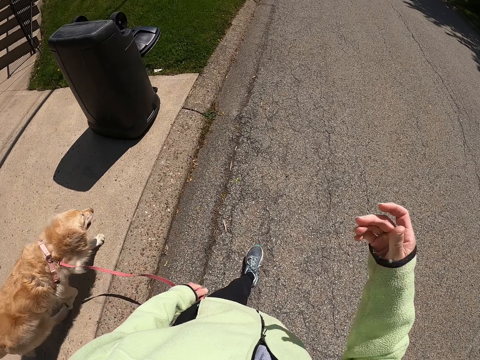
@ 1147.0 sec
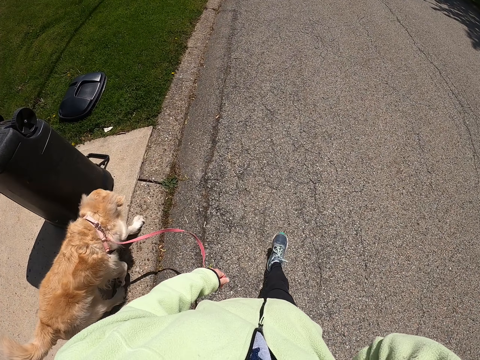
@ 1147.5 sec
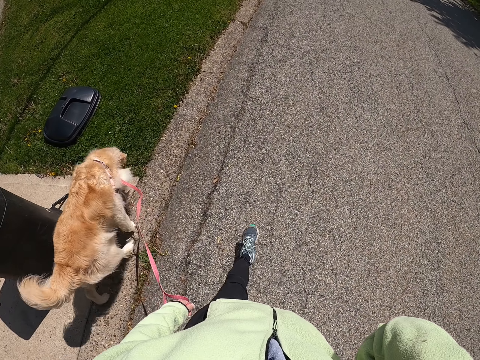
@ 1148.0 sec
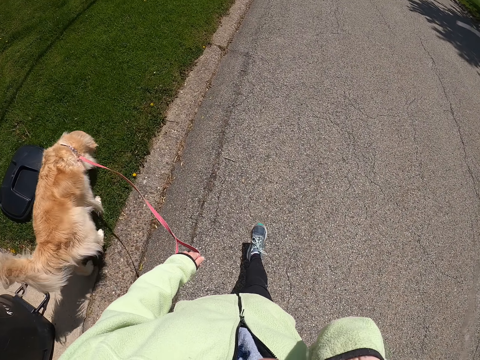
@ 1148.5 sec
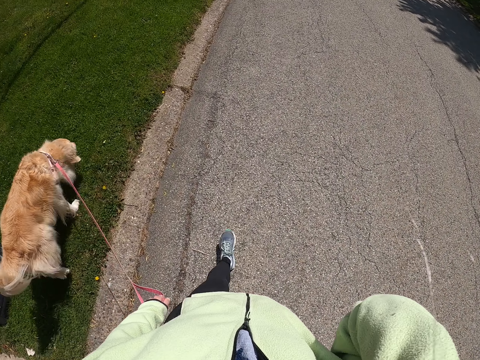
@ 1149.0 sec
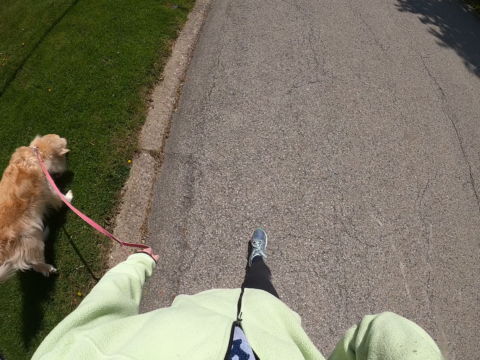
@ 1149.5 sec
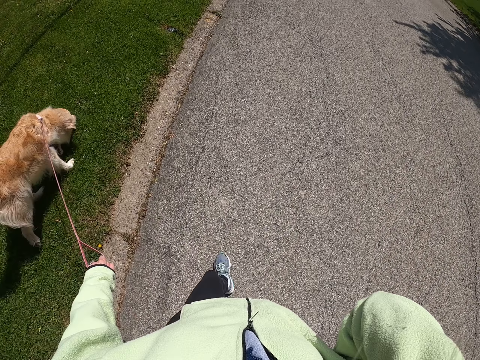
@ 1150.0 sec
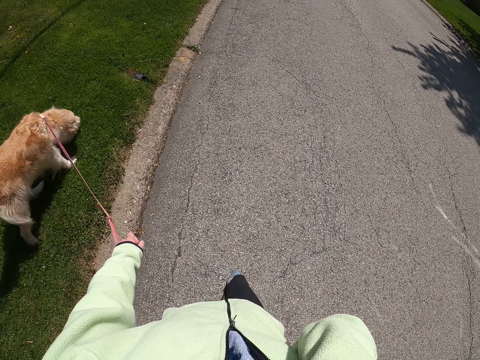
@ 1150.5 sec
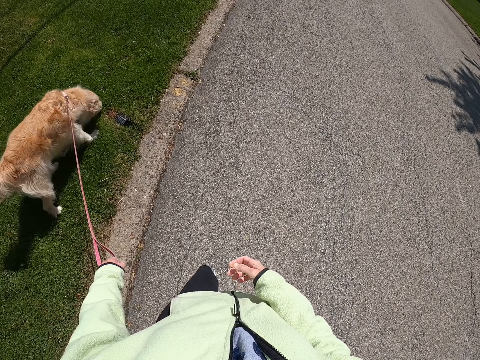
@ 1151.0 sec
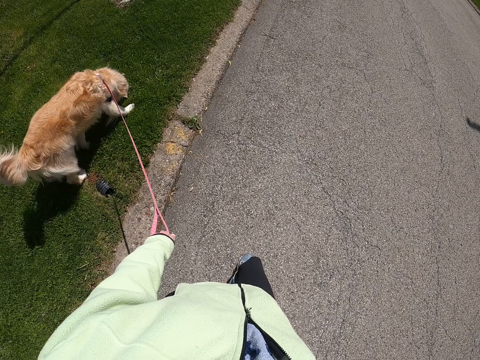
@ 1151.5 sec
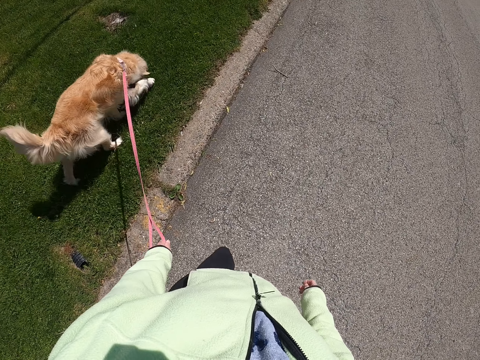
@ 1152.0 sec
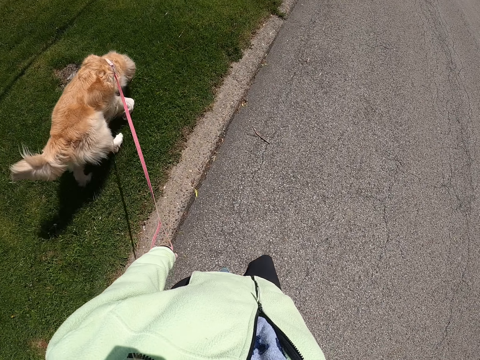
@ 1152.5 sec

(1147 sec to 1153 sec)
The camera wearer moves the hand. They walk with the dog on the road.

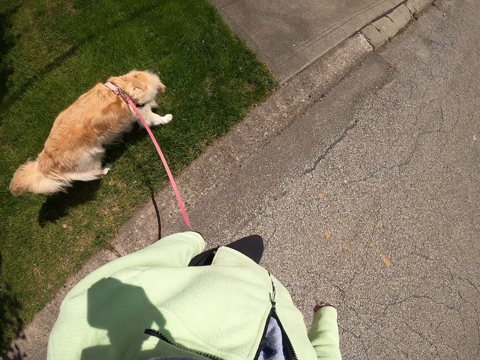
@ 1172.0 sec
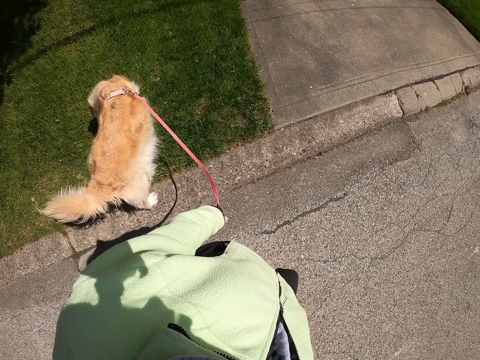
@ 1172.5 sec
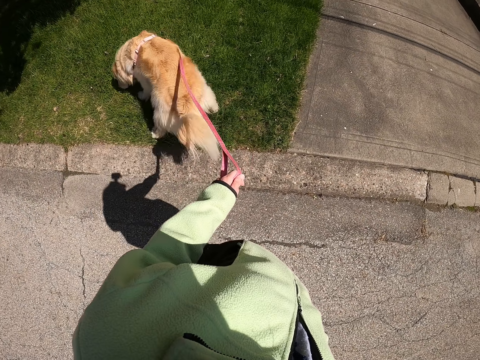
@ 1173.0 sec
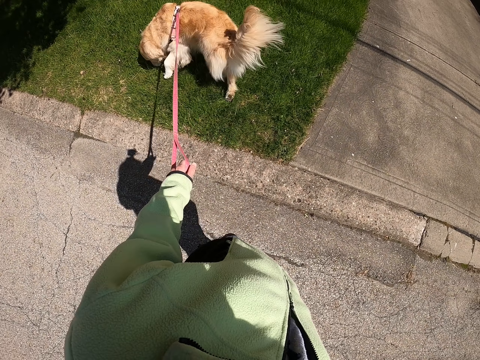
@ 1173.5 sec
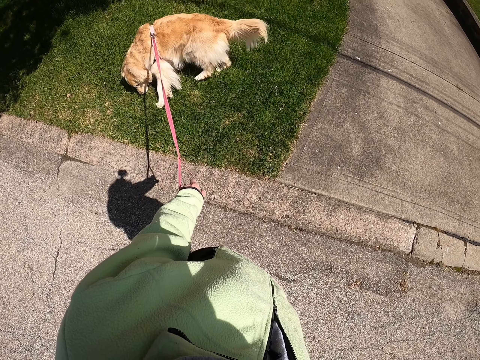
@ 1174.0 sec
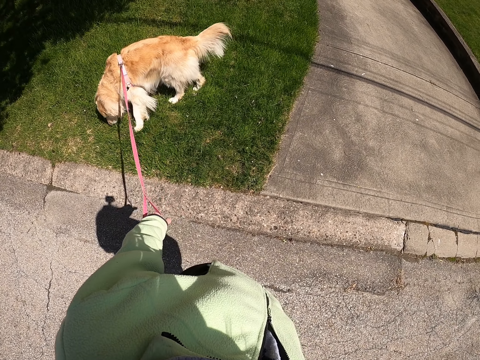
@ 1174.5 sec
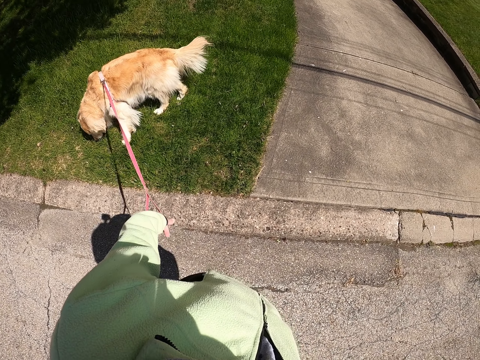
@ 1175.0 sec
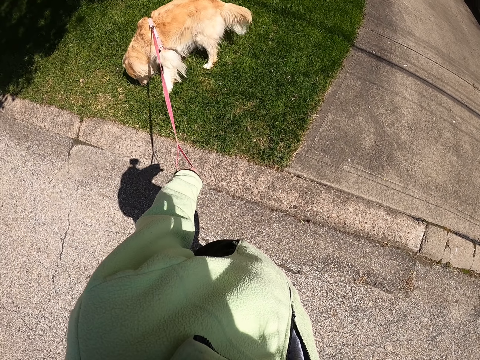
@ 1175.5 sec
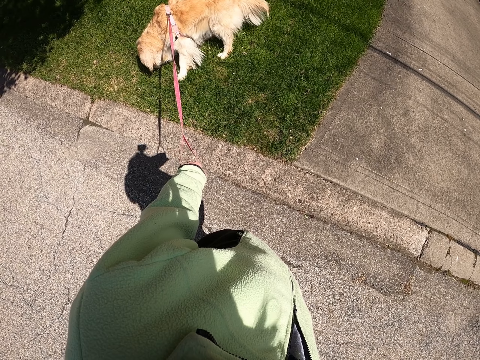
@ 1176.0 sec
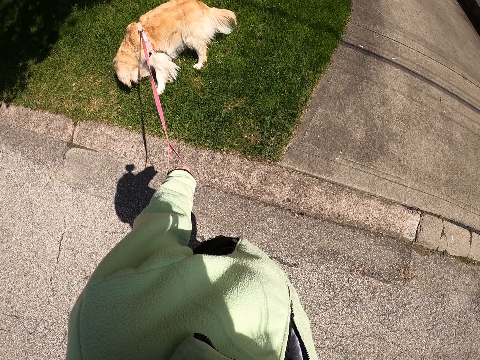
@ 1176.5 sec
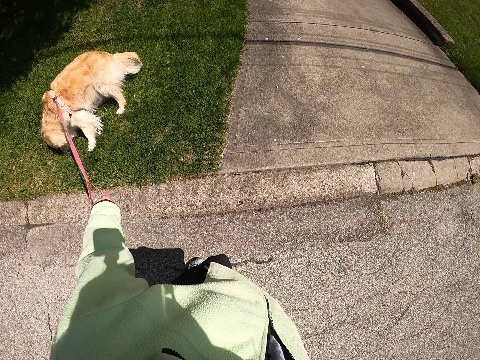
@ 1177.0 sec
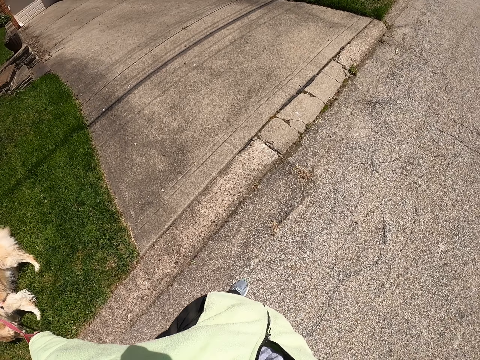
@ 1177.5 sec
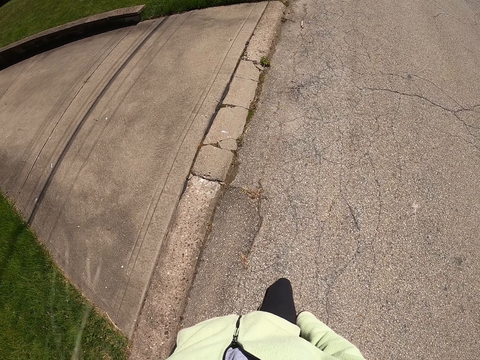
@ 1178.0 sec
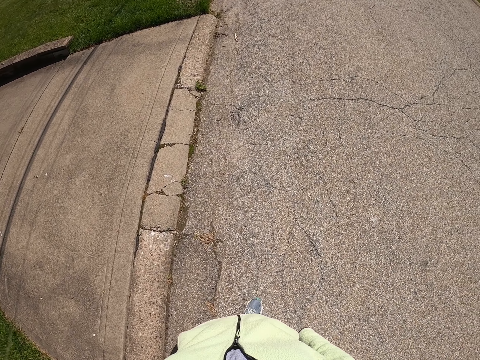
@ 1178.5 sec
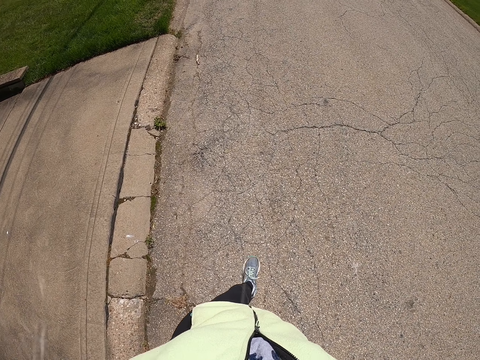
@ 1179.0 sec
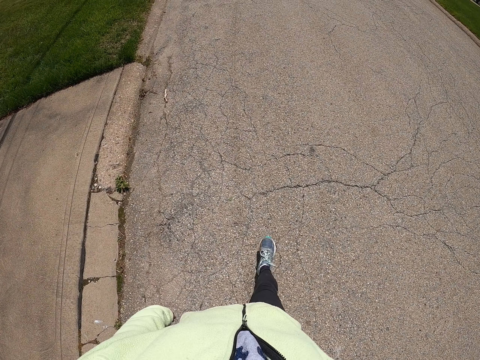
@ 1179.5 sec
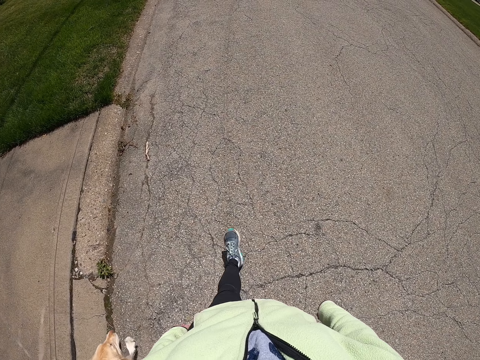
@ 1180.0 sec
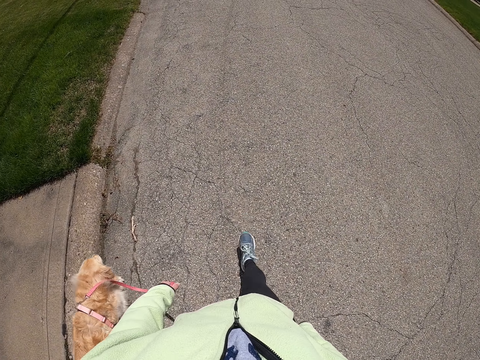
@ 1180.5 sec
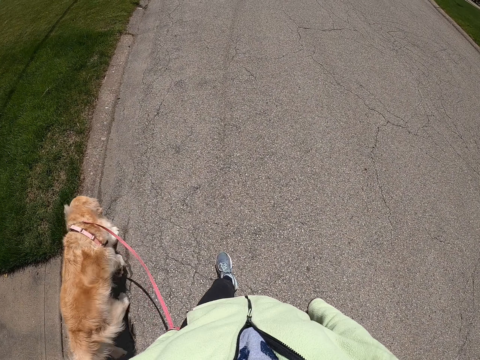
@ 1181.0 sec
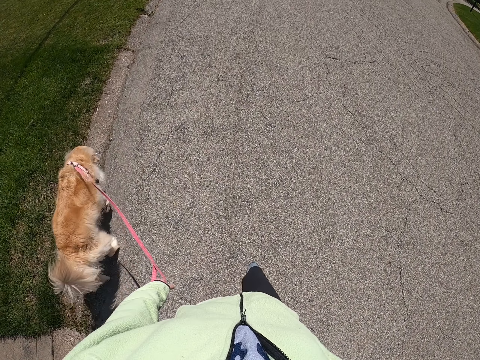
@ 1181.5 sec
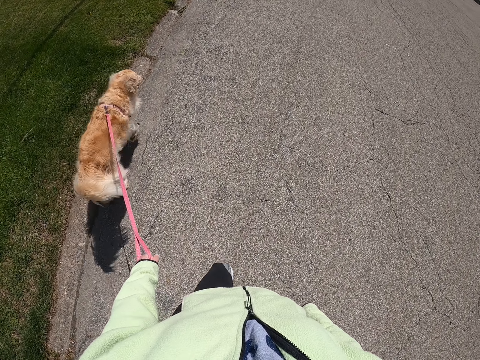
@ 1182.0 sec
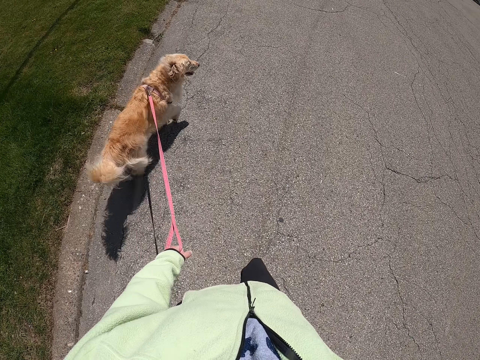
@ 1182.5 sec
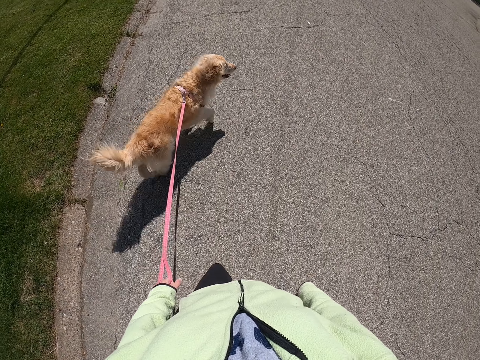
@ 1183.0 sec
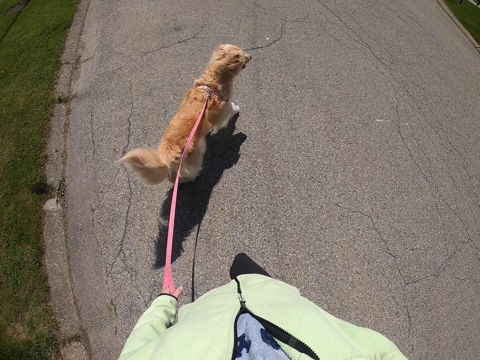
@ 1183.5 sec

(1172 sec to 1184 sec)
The camera wearer looks around. They hold the dog rope beside a road. They walk along the road with the dog.

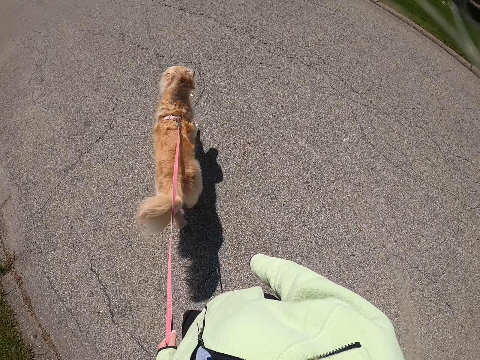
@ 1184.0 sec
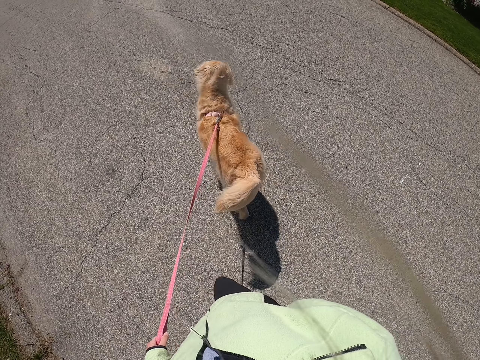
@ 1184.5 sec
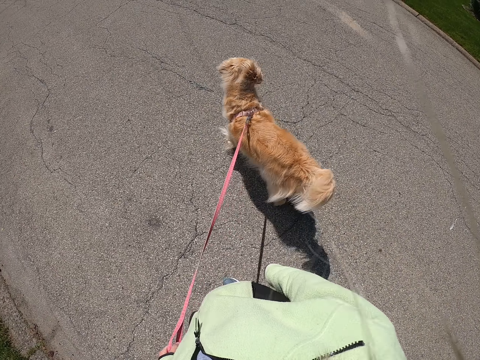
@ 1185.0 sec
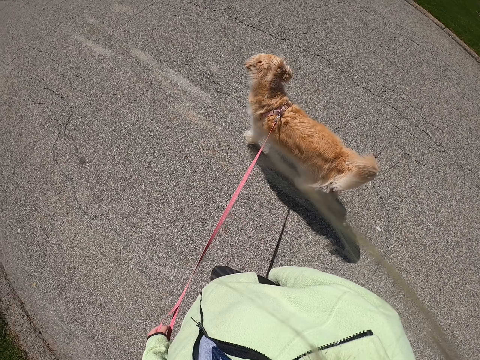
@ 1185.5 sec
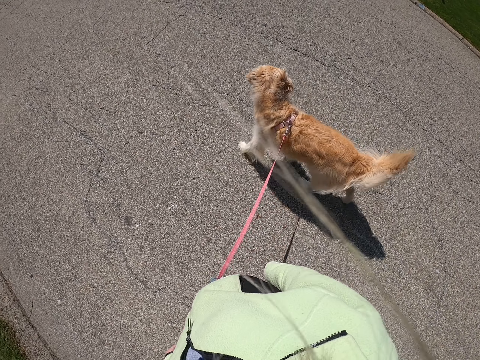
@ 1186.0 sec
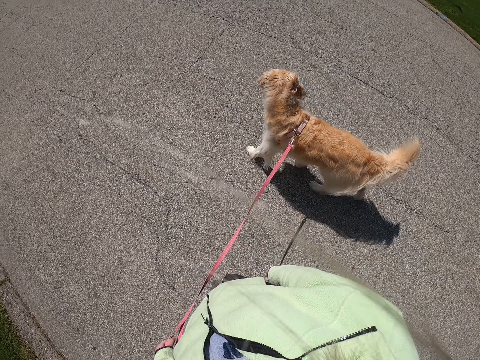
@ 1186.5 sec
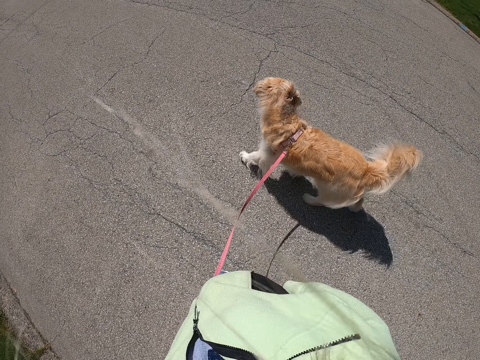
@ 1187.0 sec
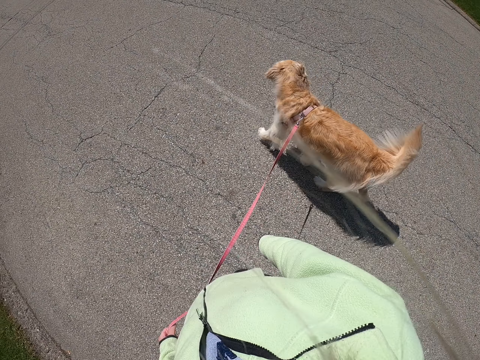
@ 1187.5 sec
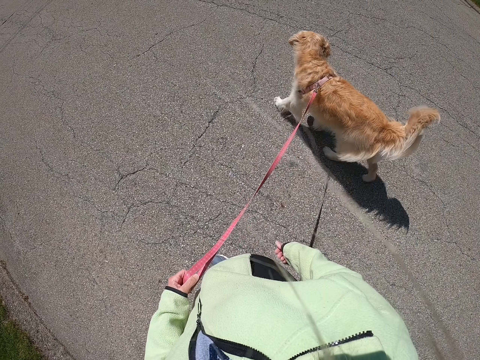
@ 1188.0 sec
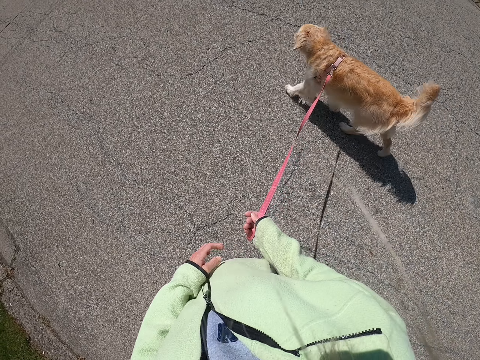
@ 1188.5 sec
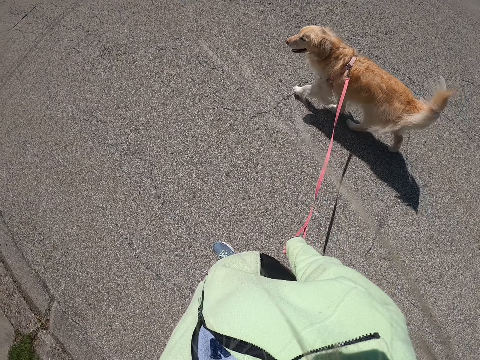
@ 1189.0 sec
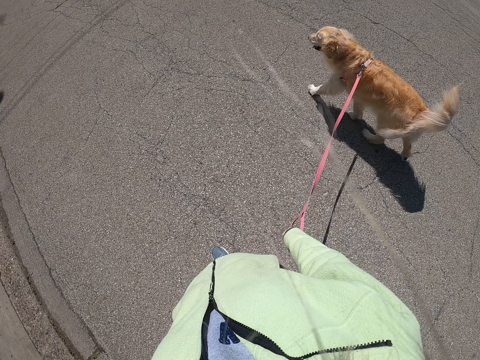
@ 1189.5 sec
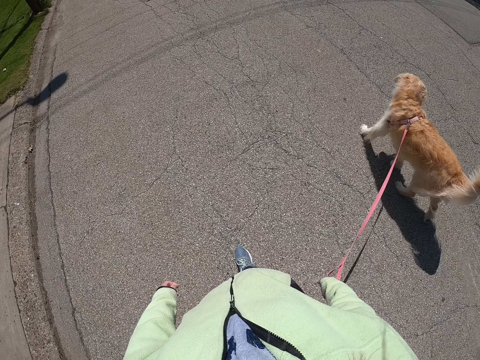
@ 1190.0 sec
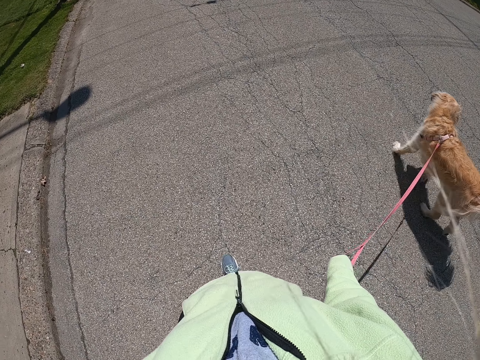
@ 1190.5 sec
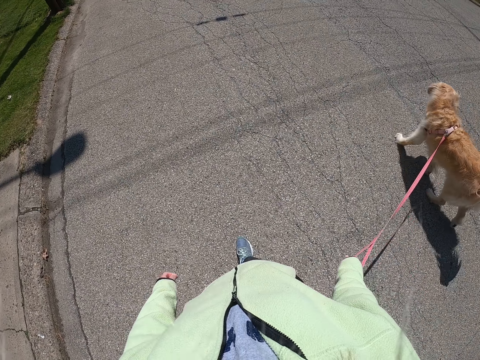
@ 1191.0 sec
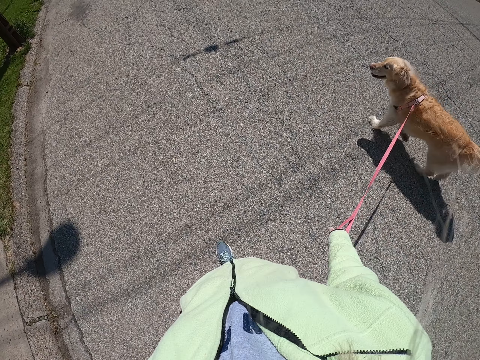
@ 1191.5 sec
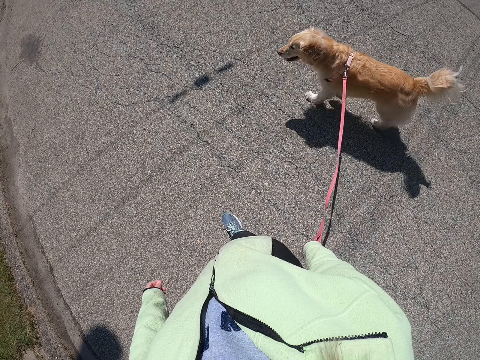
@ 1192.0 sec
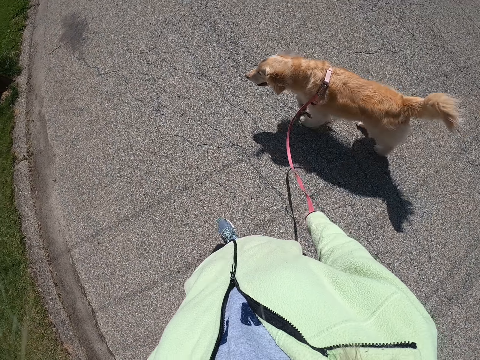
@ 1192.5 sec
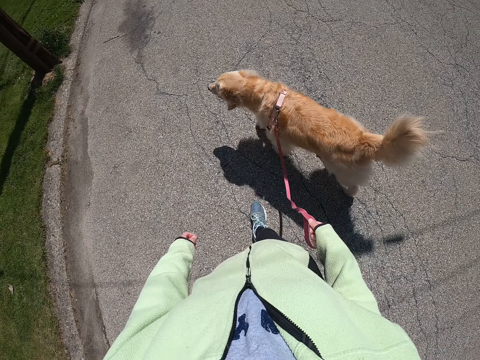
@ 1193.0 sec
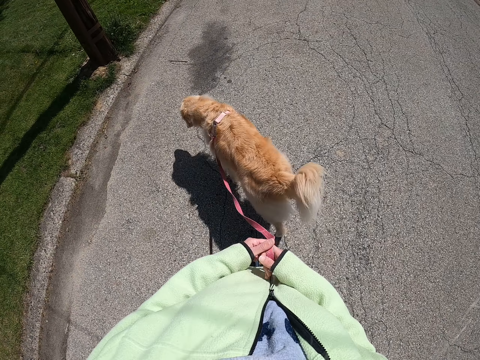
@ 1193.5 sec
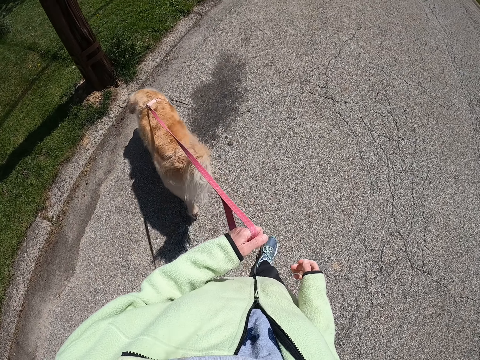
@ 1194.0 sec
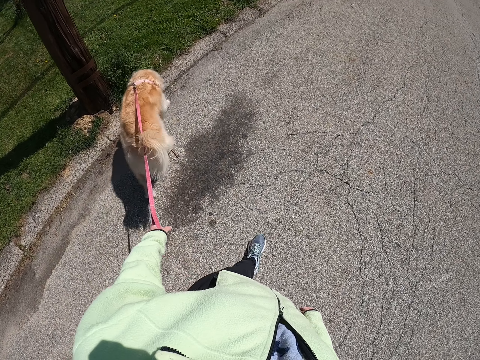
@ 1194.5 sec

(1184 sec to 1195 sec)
The camera wearer passes the rope to the right hand. They walk with the dog on the road. They pass the rope to the left hand. They walk with the dog on the road.
